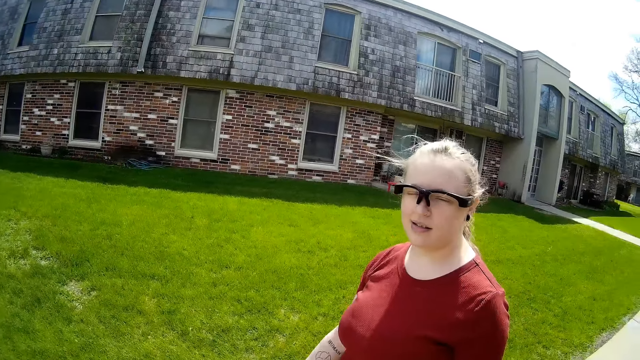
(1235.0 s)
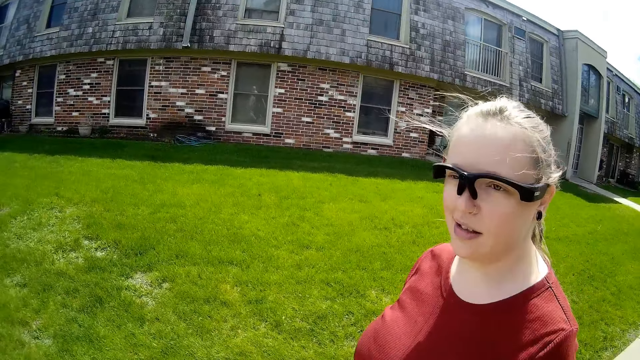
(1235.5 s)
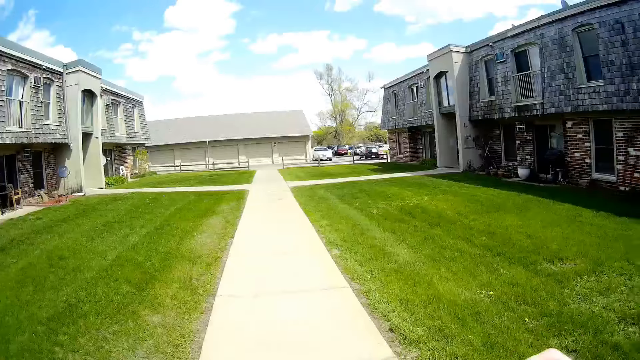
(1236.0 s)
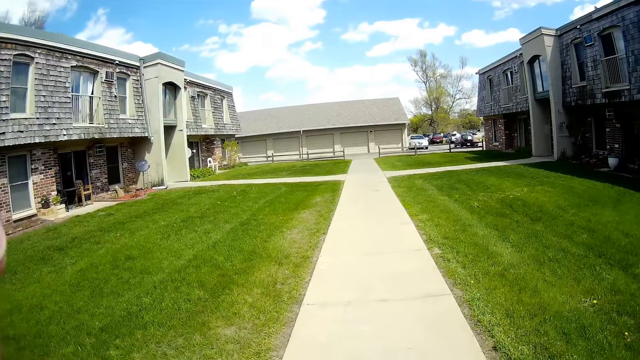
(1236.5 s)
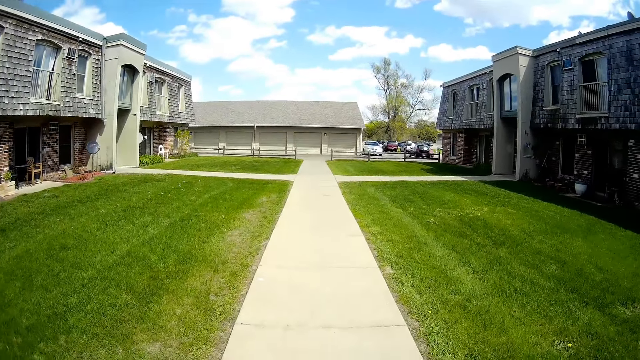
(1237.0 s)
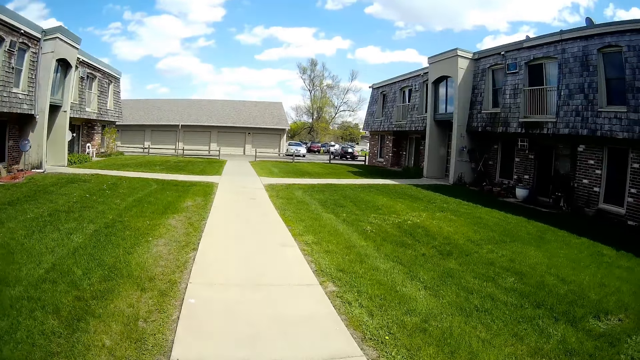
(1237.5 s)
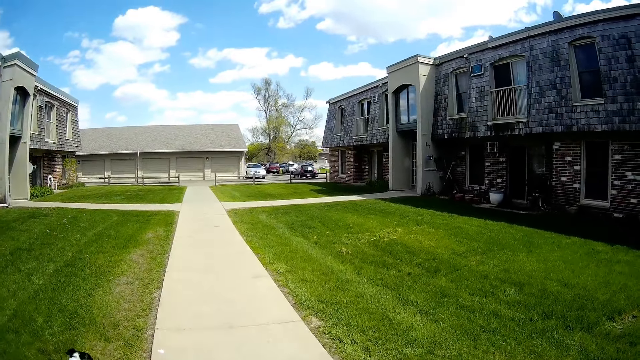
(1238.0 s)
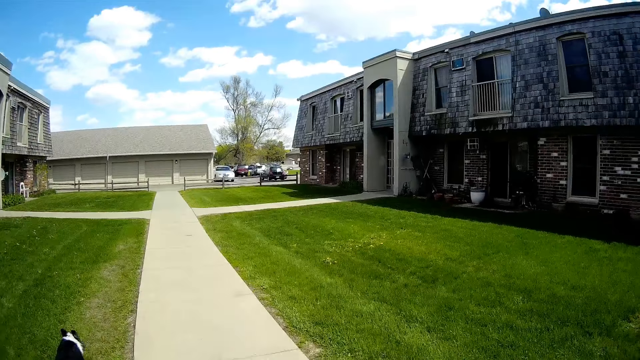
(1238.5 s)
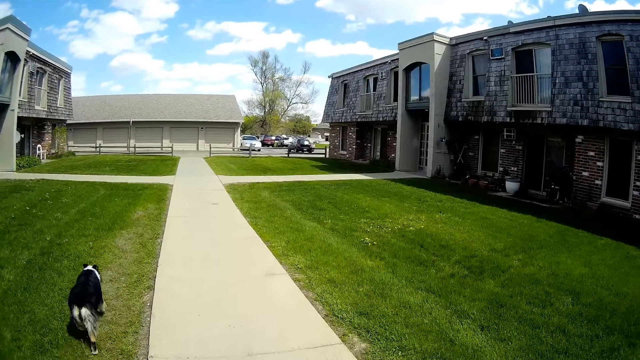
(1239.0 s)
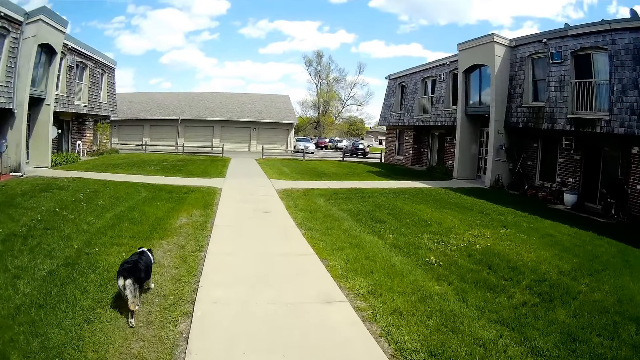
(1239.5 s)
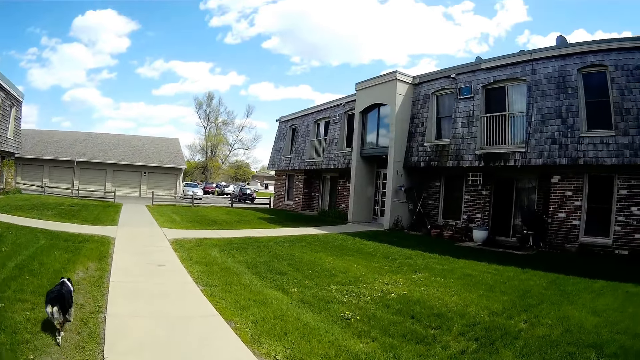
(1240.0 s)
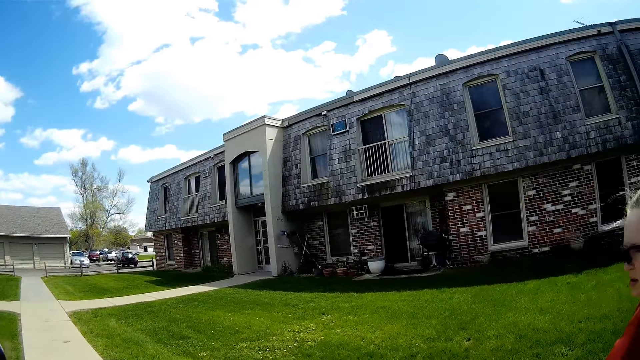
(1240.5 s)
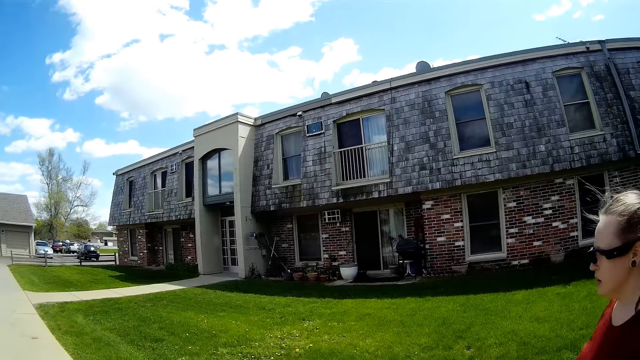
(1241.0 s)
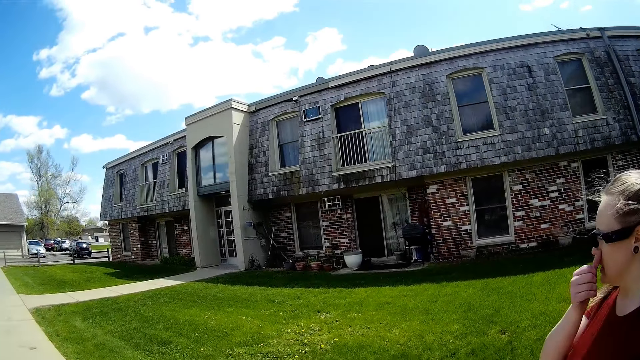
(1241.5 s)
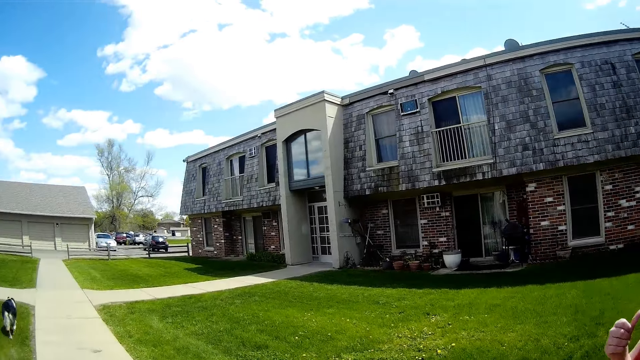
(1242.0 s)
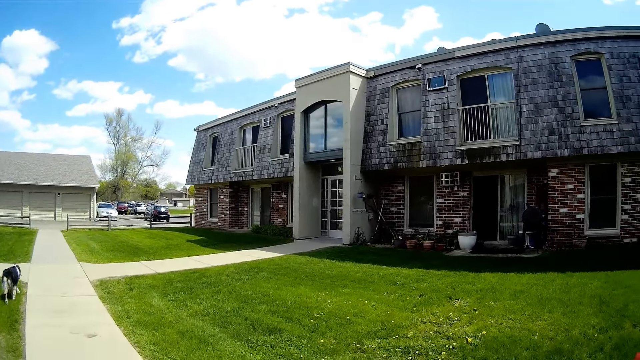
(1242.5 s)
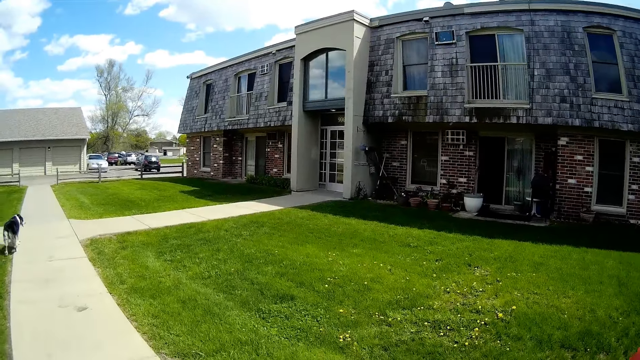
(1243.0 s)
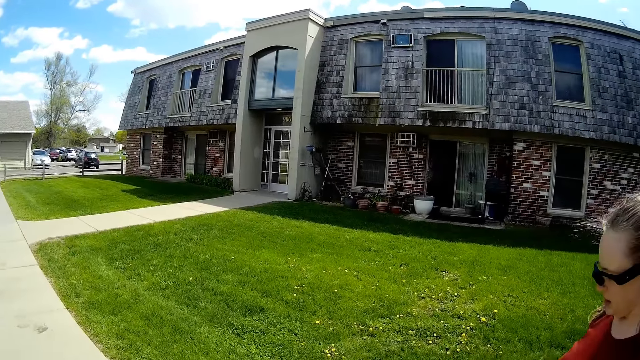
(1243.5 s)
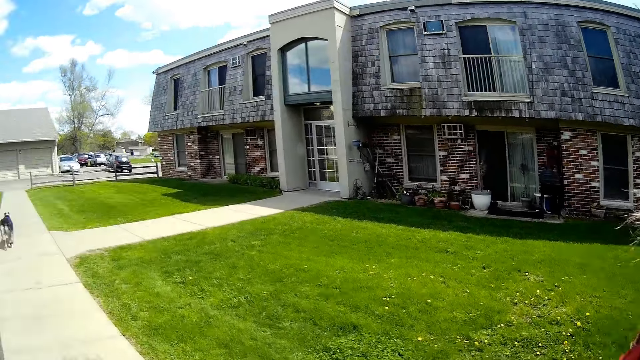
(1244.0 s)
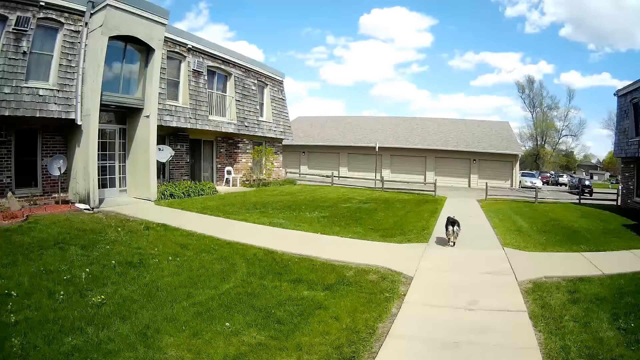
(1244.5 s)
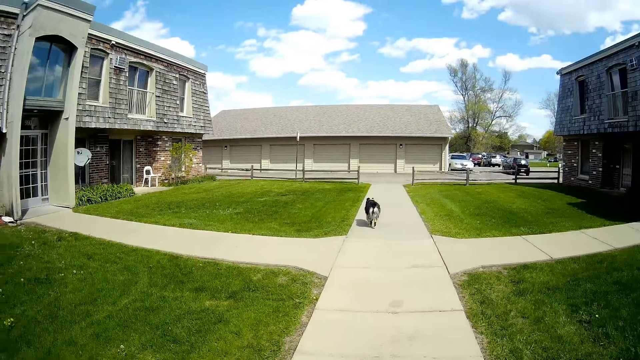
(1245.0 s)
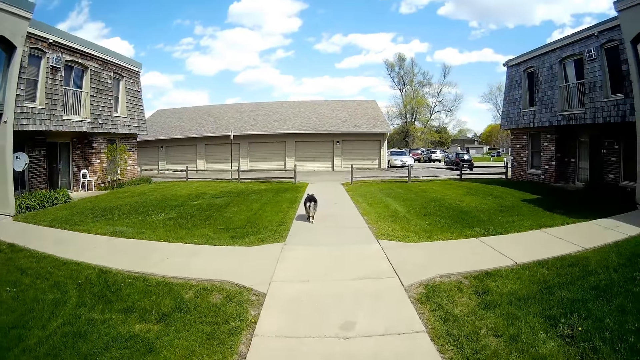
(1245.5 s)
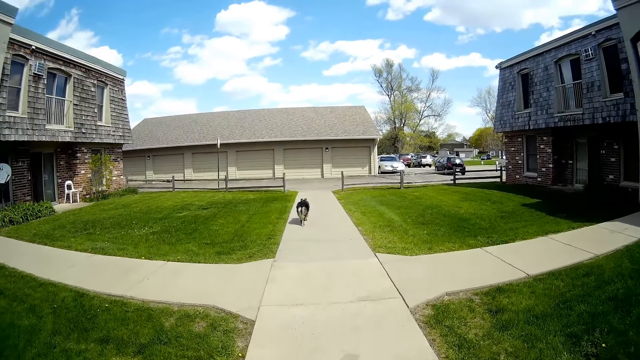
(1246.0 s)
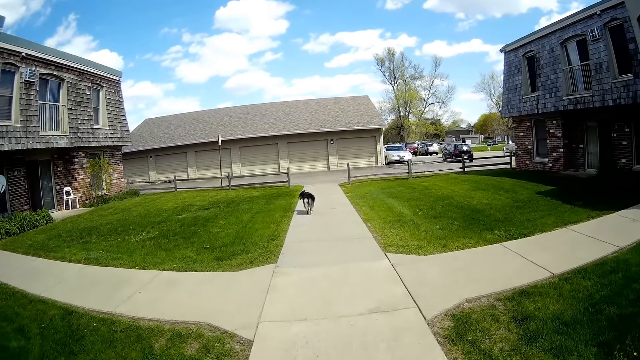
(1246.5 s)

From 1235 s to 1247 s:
The camera wearer lifts both of his hands upwards.

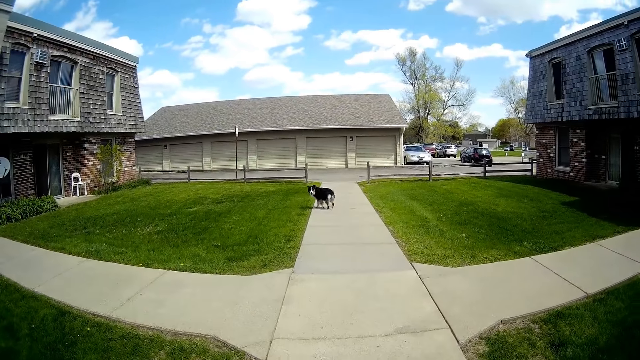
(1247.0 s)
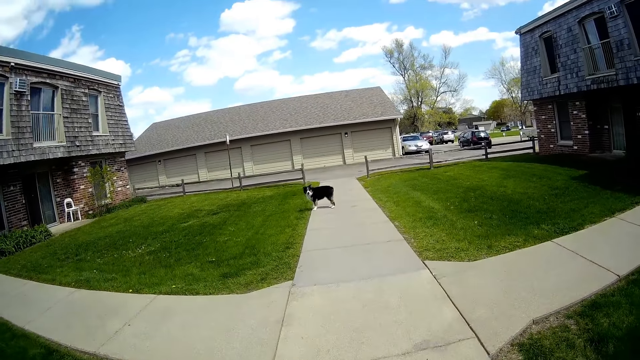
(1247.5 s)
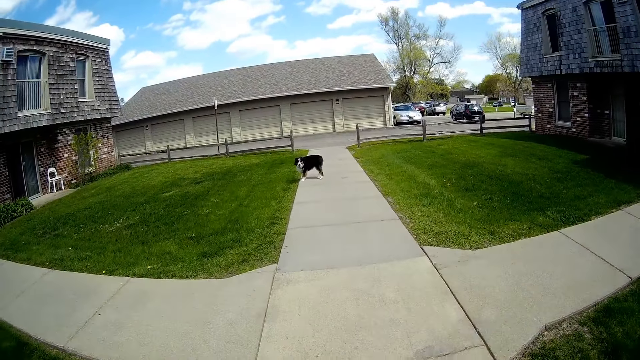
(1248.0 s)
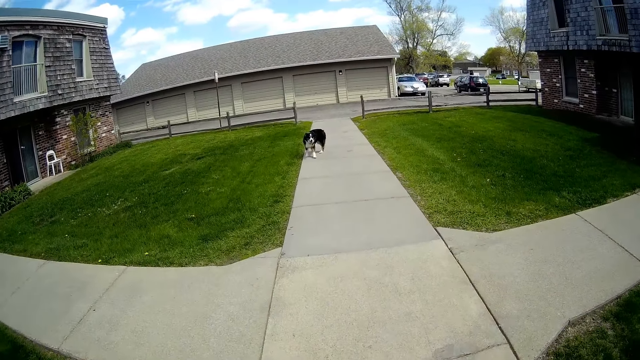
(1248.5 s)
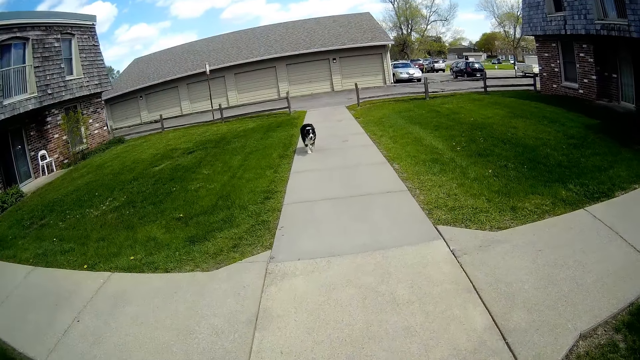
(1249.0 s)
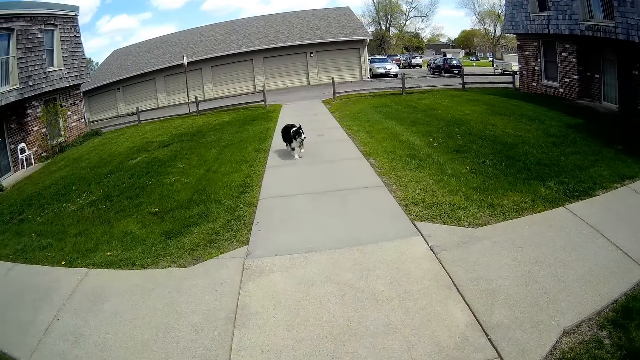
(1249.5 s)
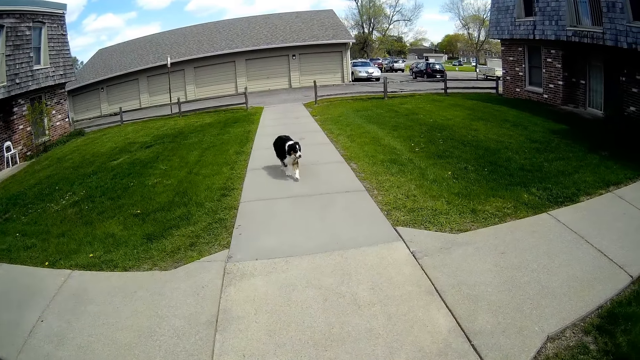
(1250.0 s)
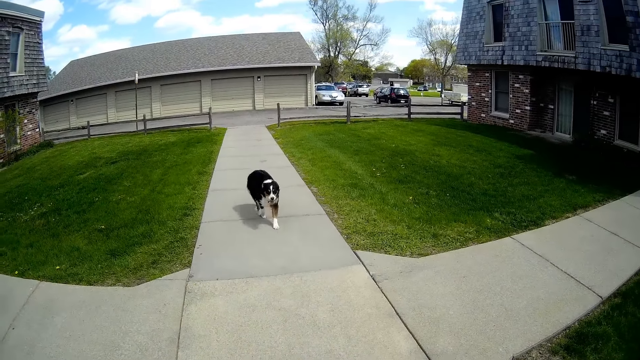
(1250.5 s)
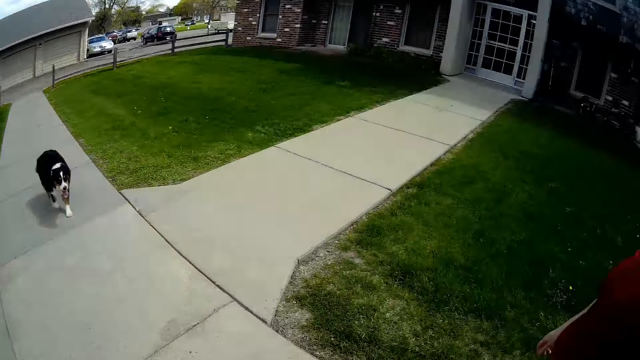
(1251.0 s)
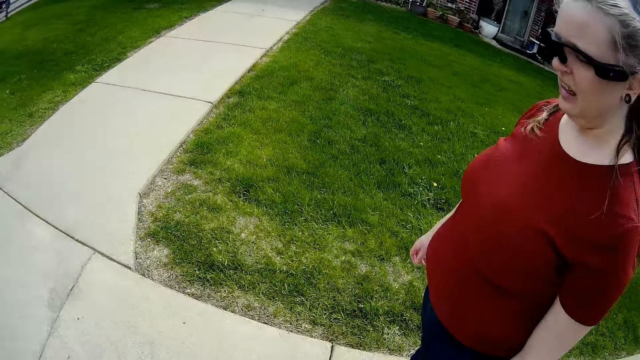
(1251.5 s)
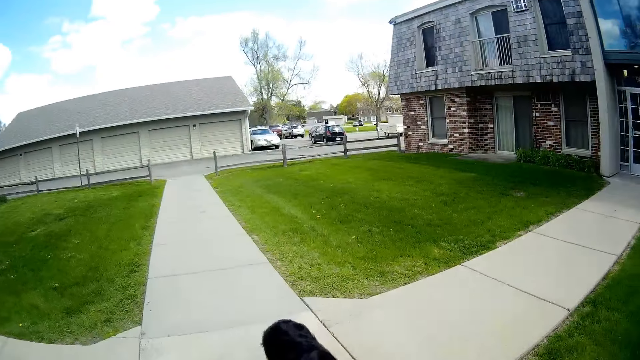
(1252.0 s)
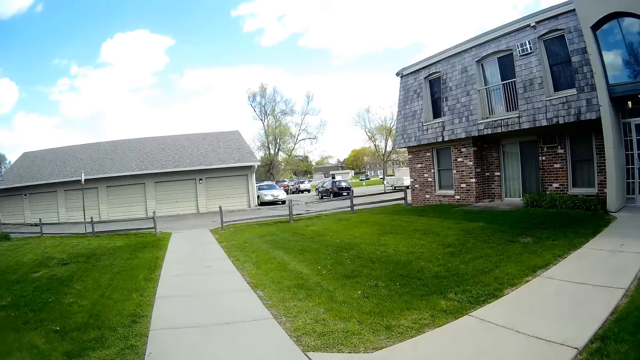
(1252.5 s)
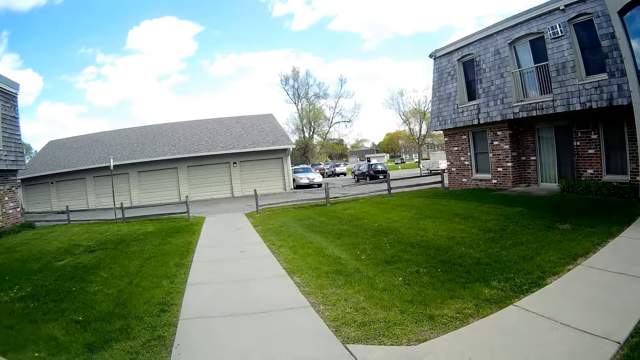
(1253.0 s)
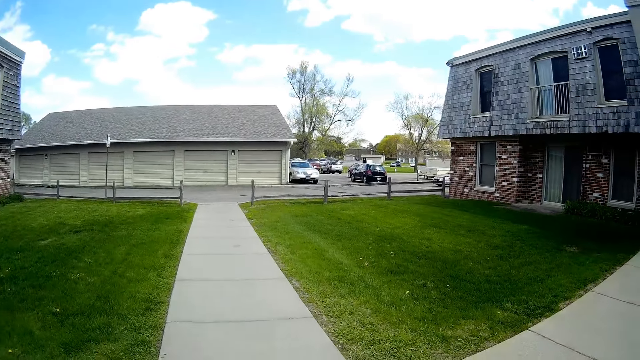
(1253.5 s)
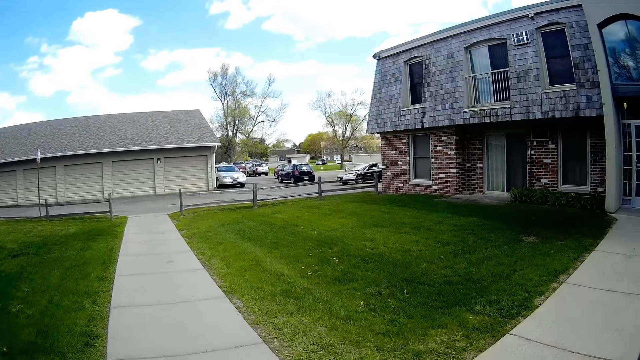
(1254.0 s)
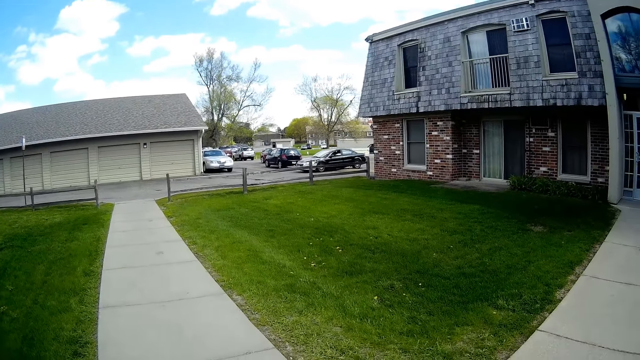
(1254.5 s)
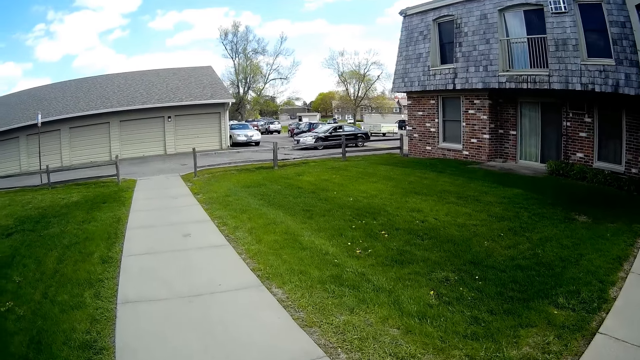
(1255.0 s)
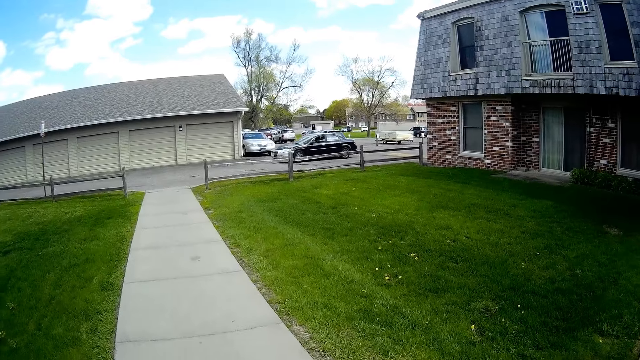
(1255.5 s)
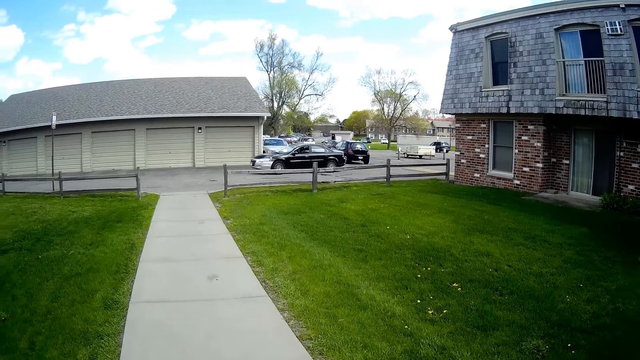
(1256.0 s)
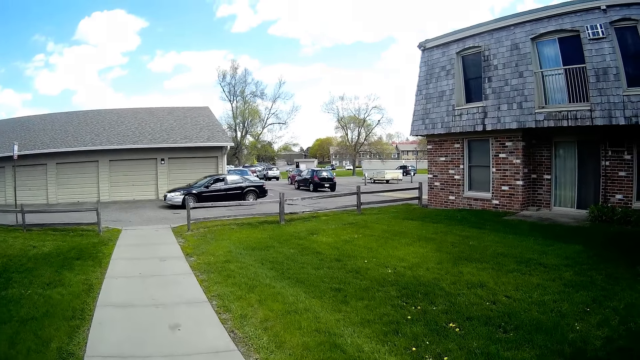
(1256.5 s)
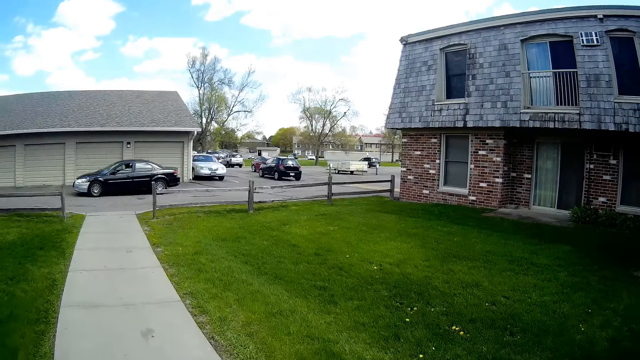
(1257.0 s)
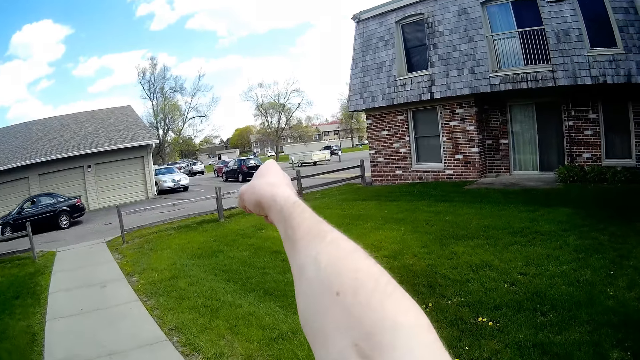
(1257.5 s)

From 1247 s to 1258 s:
The dog walks to the camera wearer. A black car drives past the camera wearer. The camera wearer lifts his right hand upward.
